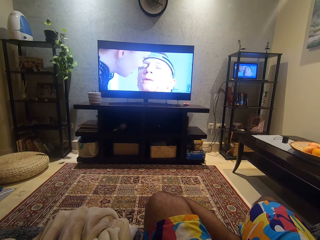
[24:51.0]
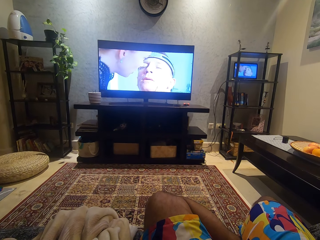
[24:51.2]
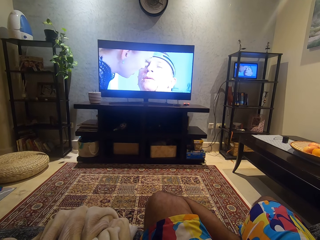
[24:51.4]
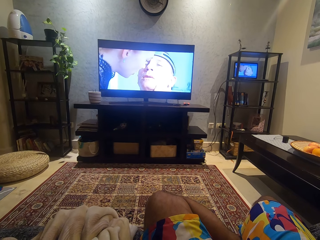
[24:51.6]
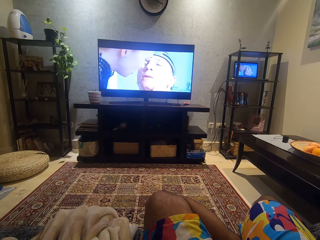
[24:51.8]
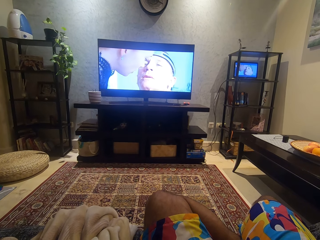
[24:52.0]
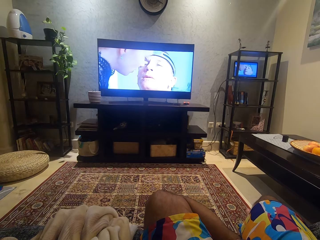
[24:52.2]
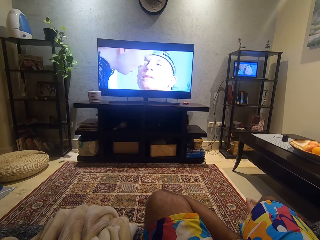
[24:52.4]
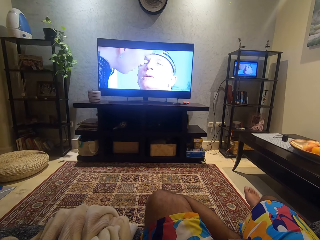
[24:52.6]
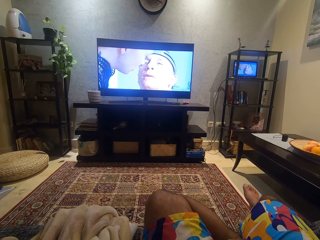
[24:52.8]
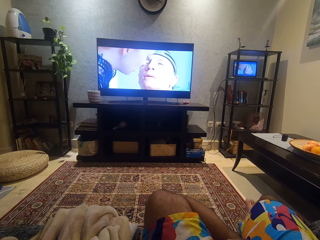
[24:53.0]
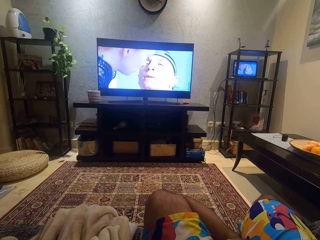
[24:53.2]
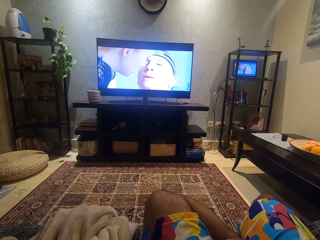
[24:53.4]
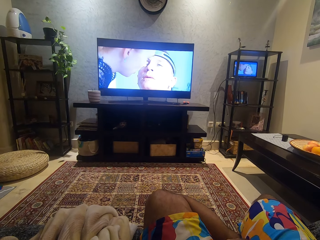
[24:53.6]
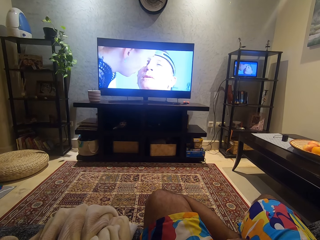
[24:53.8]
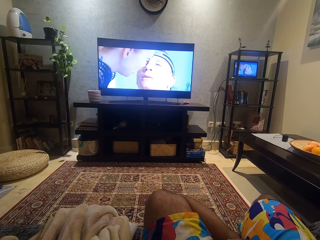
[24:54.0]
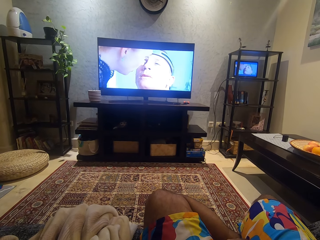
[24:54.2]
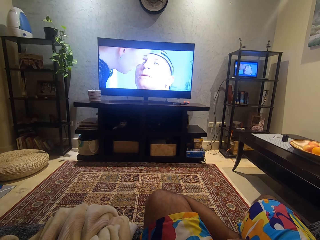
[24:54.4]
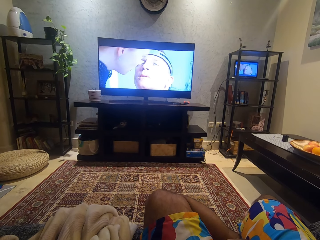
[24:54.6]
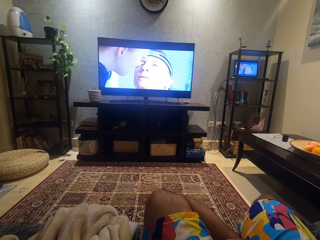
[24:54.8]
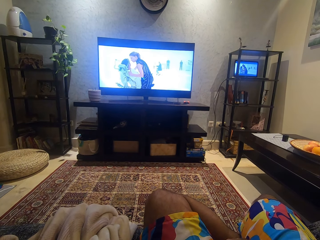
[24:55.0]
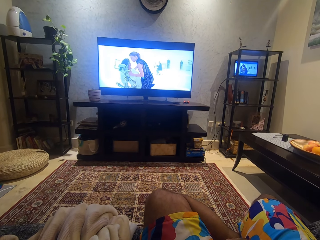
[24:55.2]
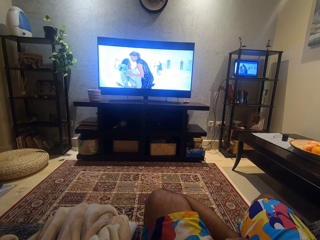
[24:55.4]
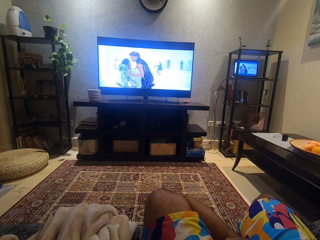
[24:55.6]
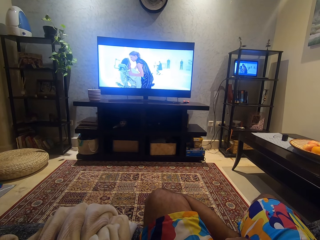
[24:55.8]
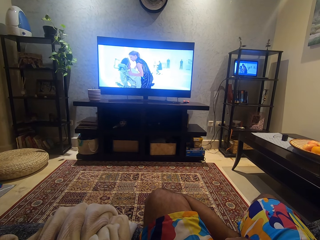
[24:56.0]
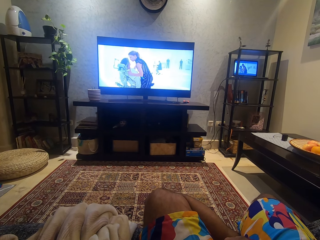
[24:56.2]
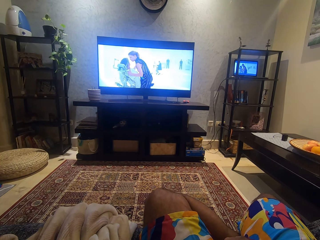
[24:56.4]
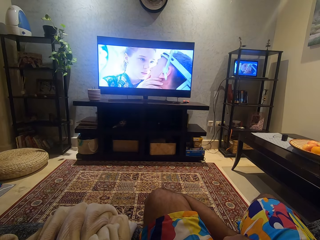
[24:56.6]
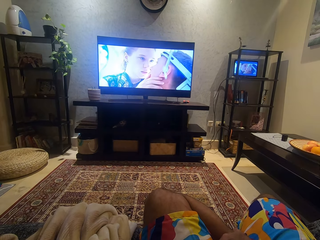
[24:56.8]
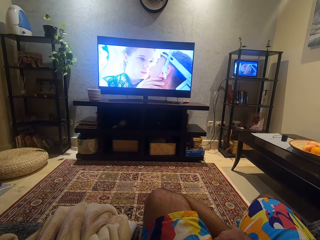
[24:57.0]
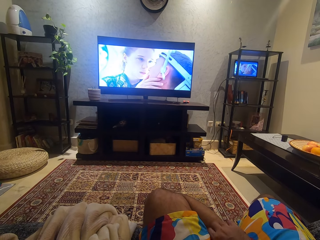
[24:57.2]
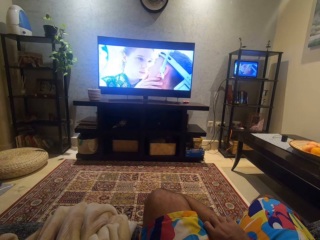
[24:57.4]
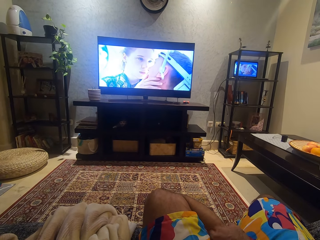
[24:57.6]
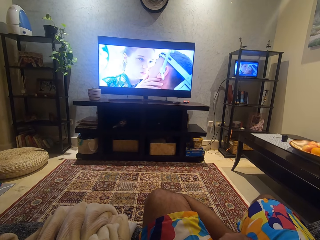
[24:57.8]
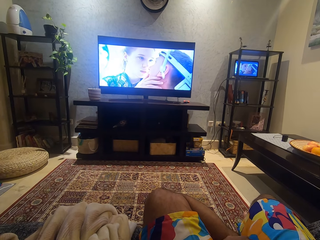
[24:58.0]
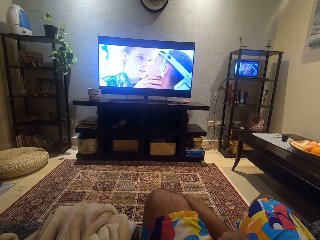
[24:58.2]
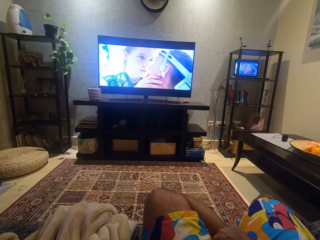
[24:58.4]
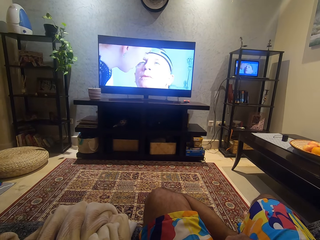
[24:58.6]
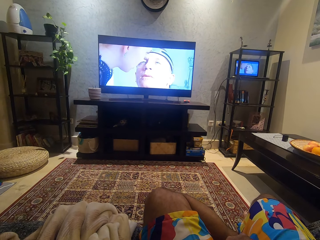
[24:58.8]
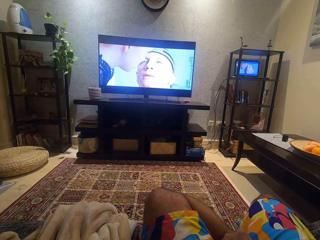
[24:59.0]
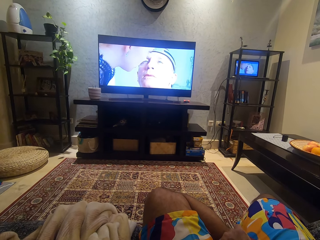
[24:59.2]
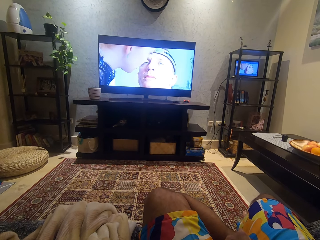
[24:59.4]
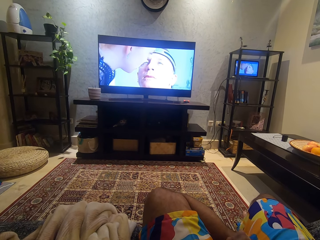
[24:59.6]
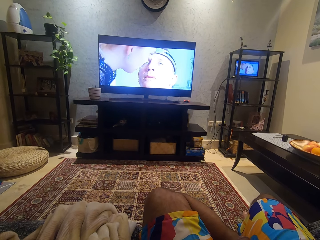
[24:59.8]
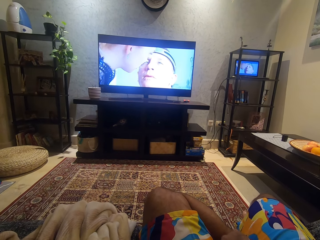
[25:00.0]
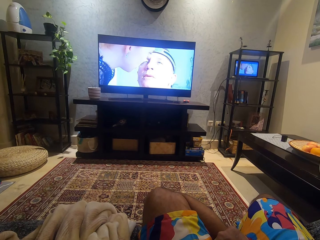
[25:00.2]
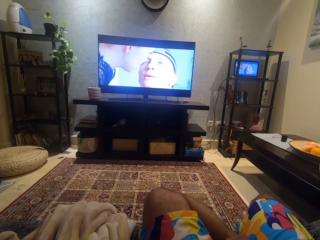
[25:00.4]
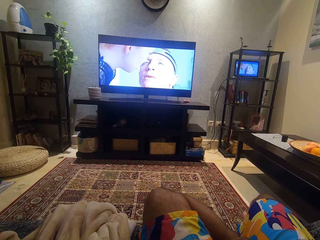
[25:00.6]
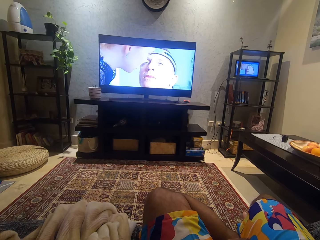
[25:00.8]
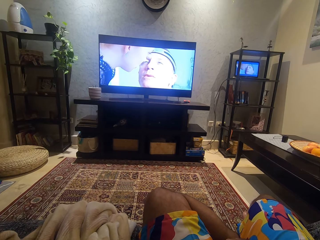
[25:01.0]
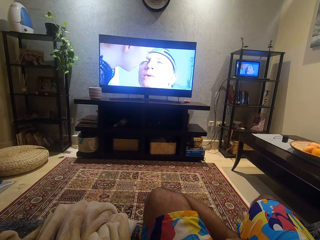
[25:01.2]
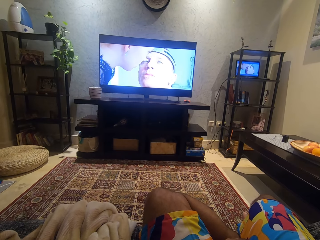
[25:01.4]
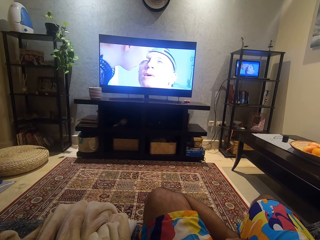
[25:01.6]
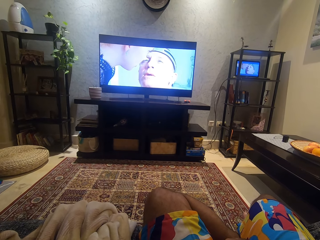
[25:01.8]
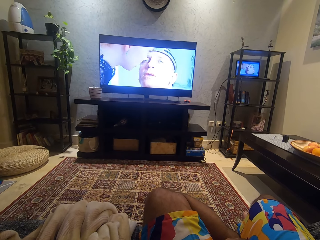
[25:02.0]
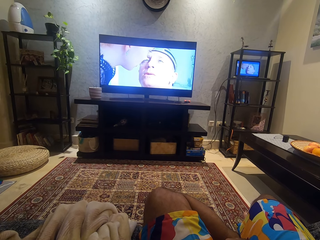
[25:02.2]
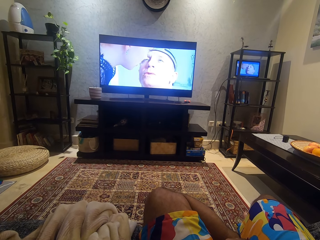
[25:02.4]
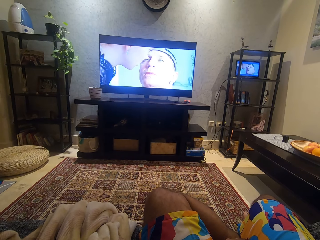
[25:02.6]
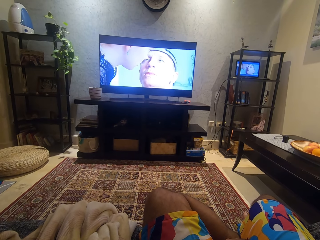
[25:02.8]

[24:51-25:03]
The camera wearer raises his right leg.

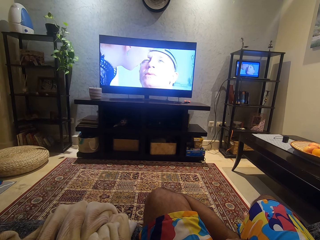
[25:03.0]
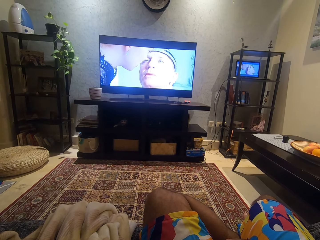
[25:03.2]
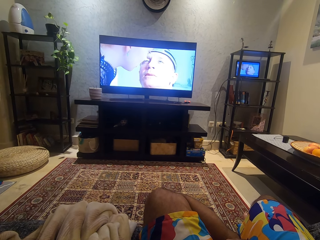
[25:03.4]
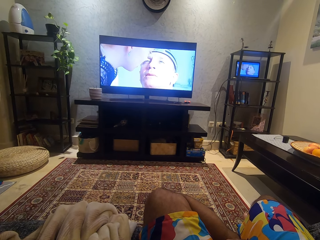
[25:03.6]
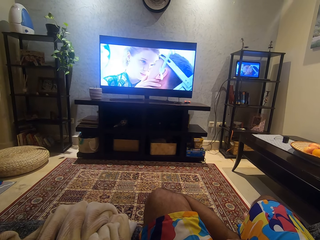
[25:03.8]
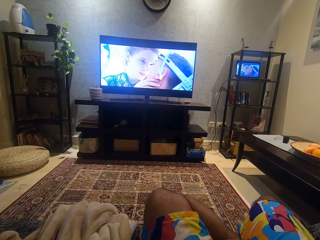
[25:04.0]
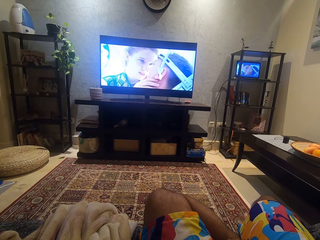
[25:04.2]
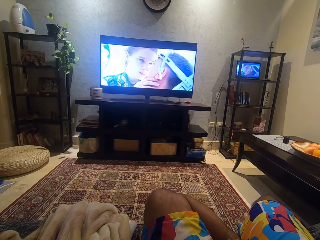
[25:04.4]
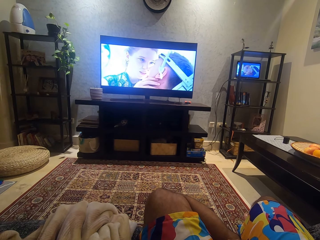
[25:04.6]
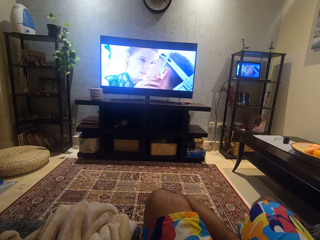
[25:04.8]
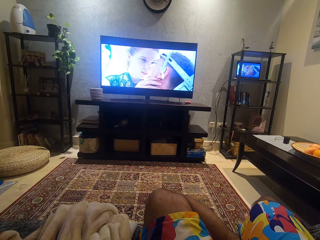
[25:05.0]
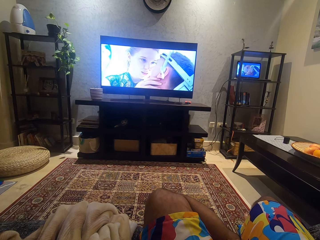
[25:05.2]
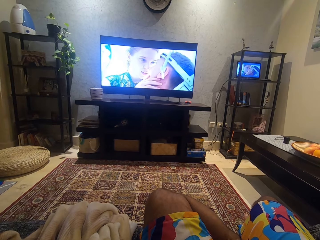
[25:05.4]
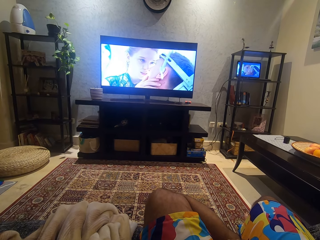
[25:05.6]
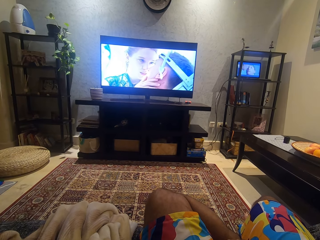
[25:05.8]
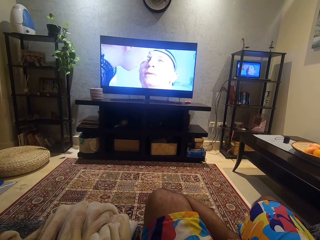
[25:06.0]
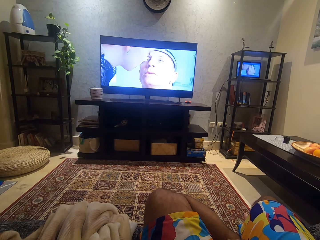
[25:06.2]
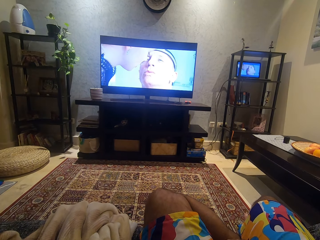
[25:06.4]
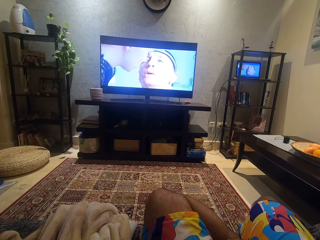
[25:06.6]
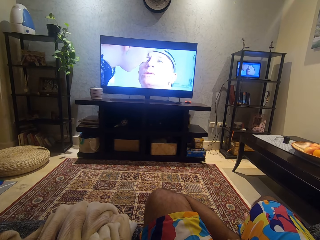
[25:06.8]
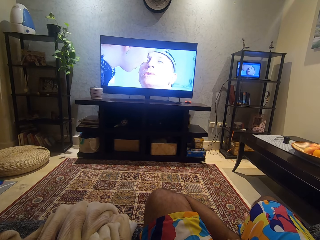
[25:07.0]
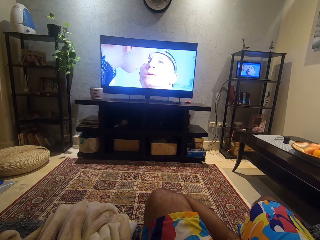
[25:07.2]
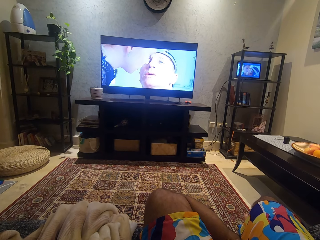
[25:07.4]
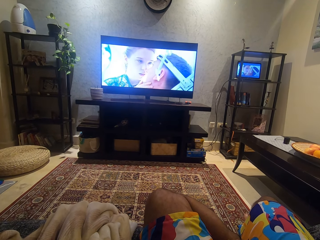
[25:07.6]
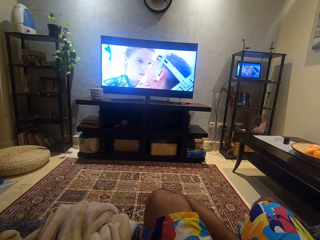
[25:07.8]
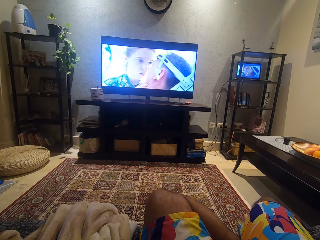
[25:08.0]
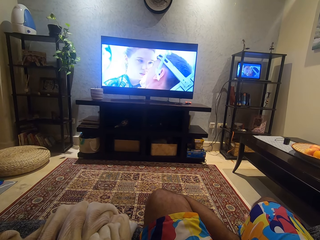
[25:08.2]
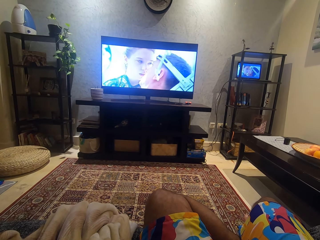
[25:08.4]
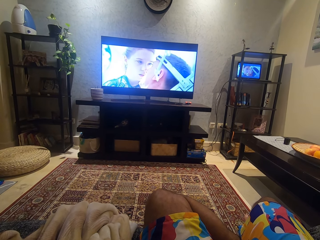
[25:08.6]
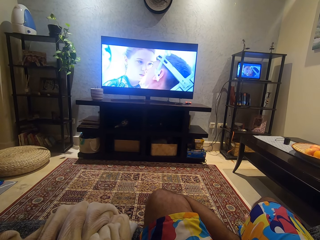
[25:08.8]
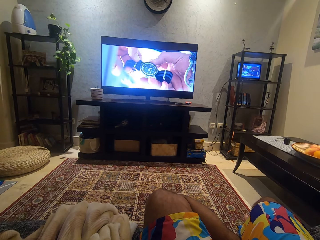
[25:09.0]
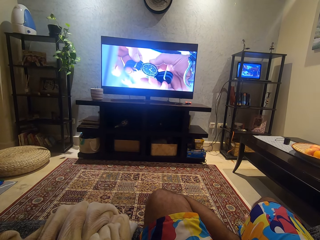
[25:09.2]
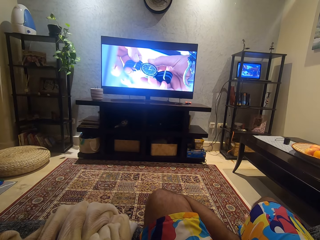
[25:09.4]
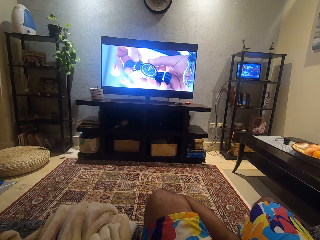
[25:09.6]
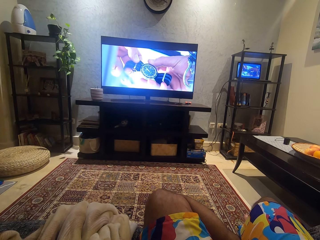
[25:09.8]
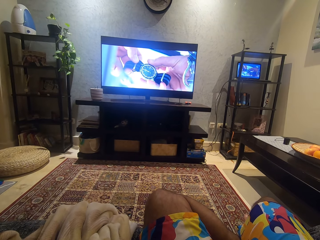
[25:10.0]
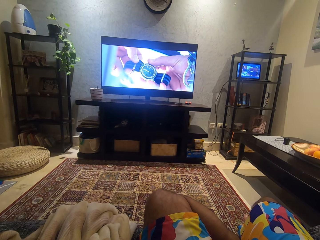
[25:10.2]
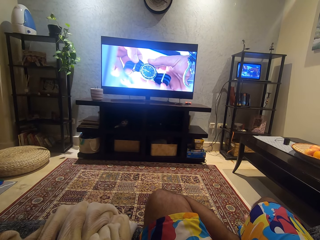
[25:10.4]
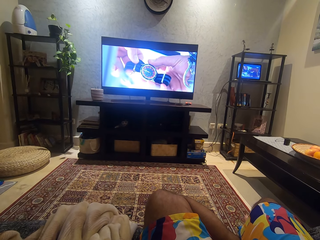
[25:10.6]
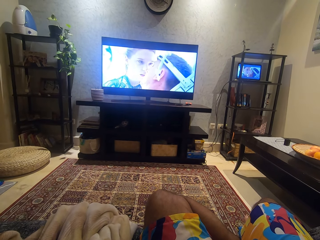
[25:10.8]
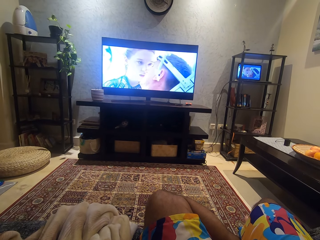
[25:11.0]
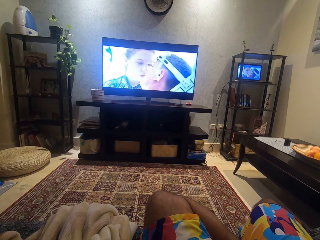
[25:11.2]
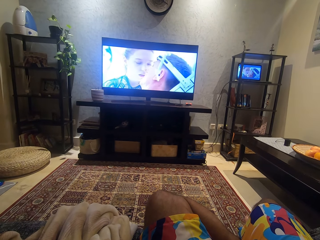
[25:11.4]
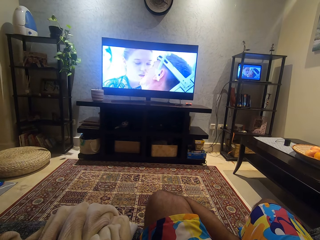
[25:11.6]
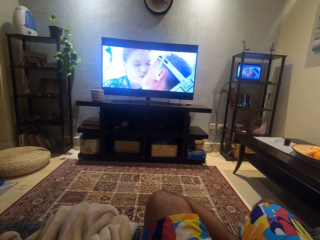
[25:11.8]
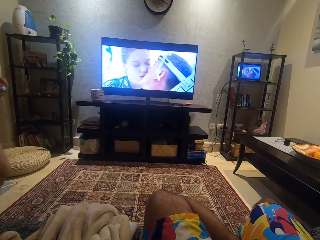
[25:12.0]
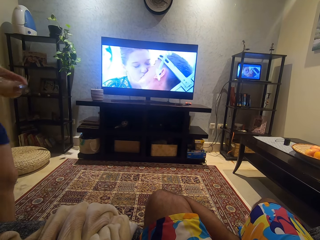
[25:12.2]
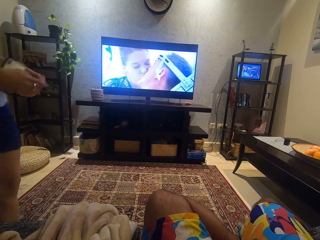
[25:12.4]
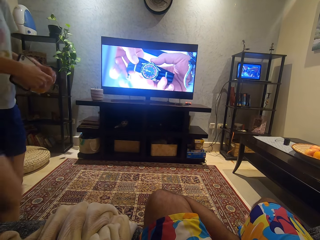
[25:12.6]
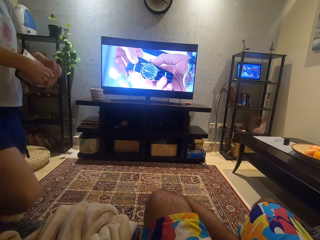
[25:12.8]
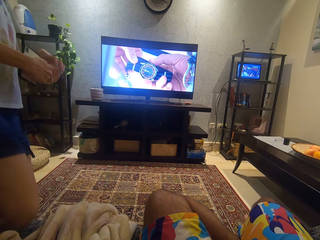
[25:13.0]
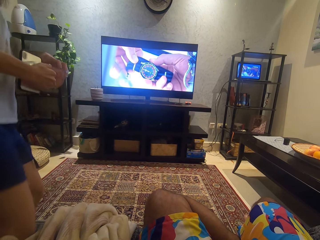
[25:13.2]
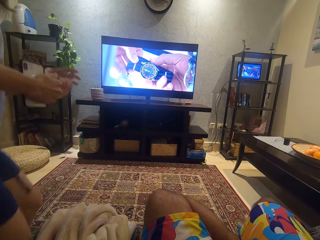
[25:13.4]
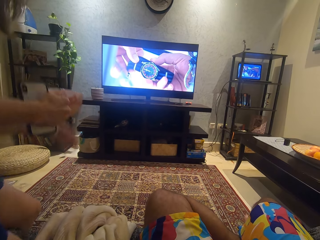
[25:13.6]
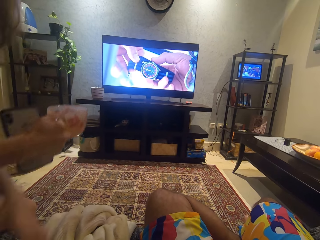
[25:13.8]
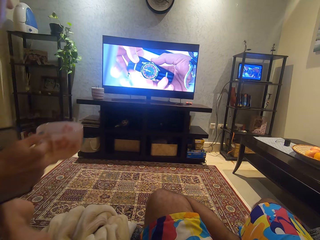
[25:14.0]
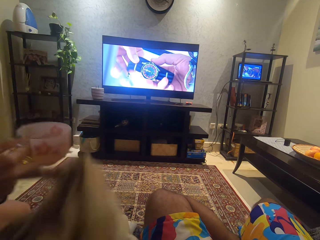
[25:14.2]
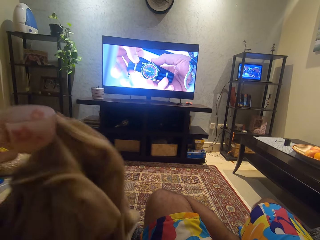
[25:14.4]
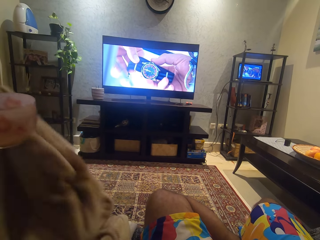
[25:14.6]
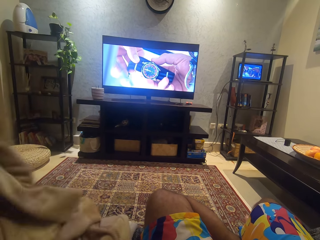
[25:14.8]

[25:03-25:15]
A woman walks near the camera wearer. The woman comes to sit beside the camera wearer. She picks up a blanket with her left hand.
